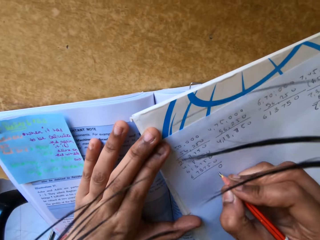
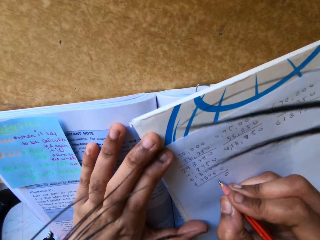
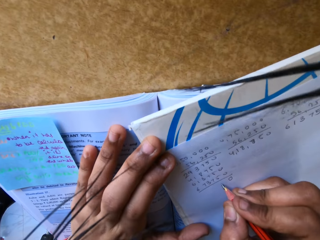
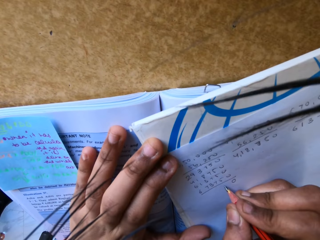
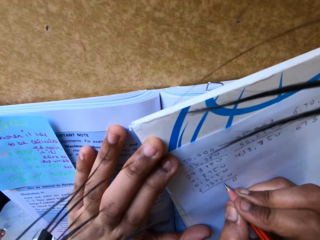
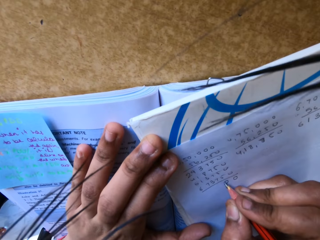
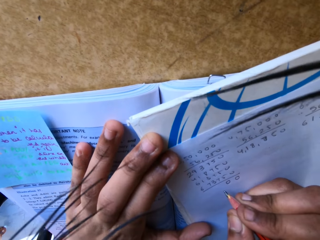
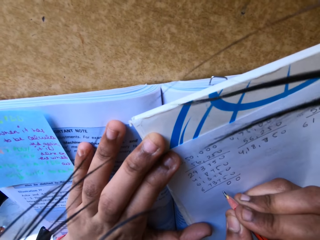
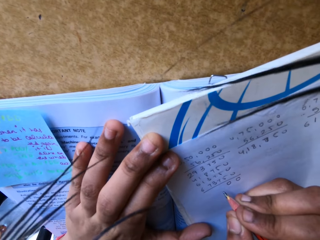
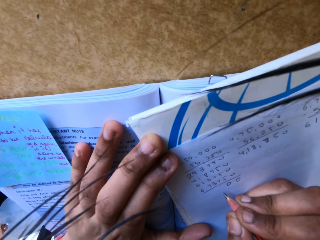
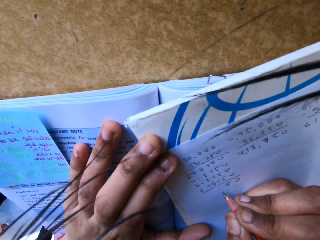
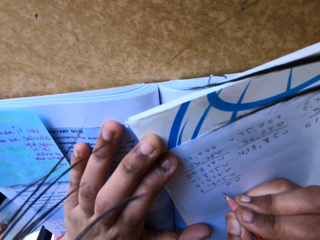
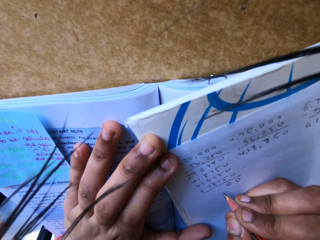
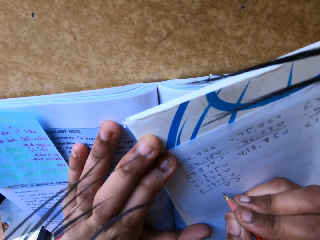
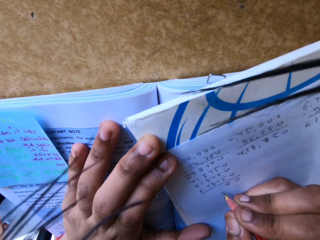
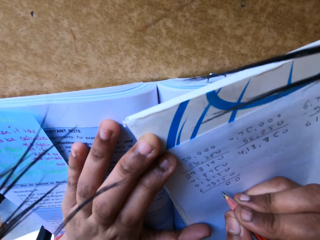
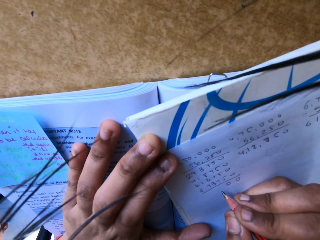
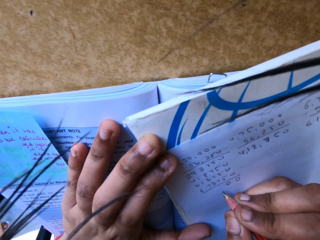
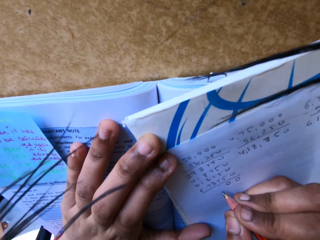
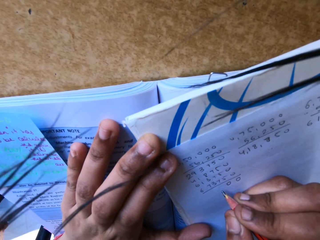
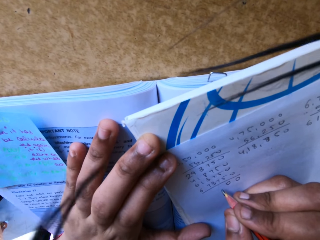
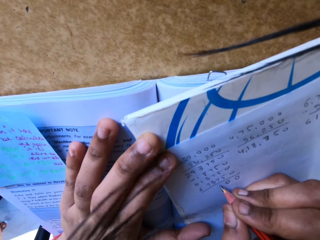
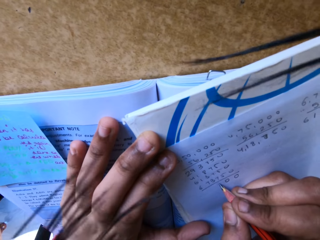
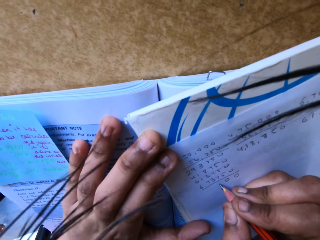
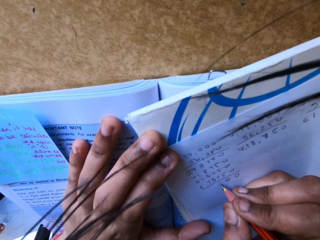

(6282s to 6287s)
The camera wearer holds the paper with the left hand. They study. They write with the pencil.

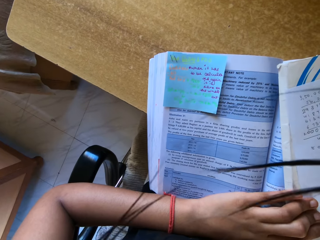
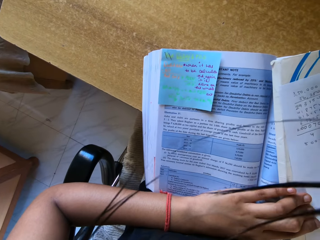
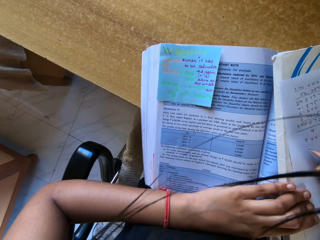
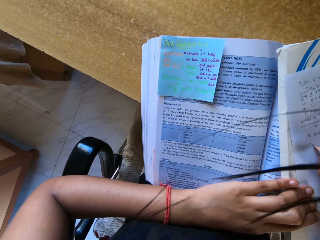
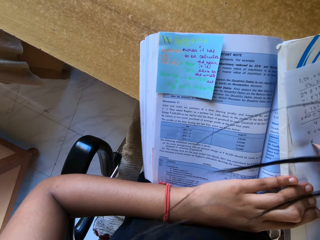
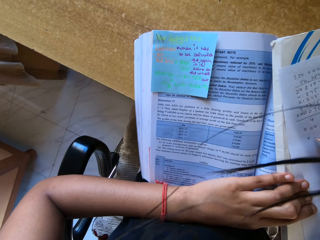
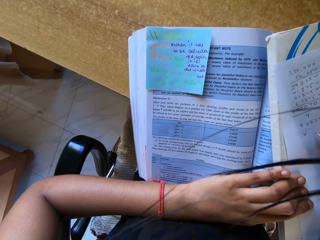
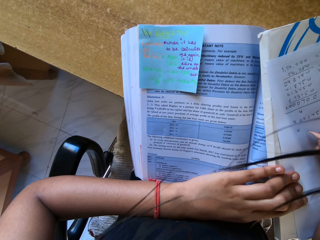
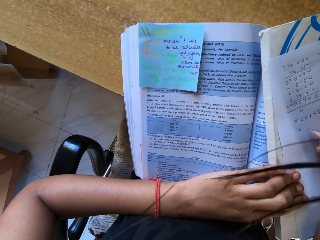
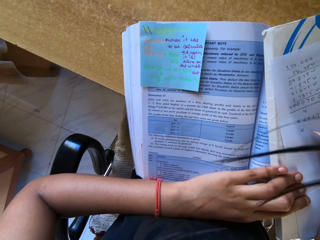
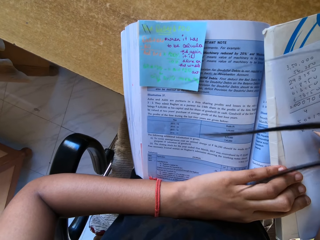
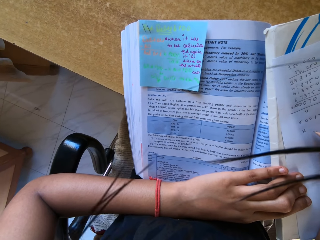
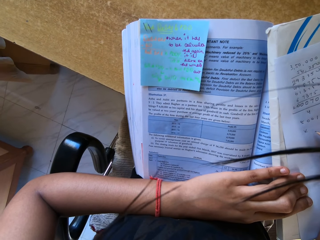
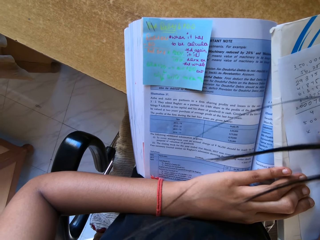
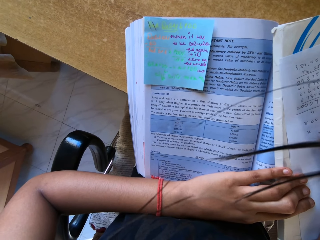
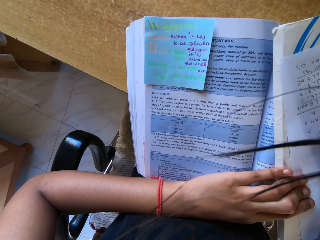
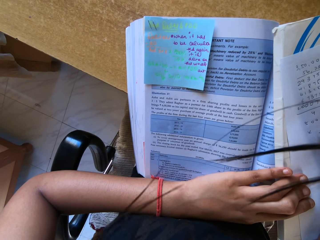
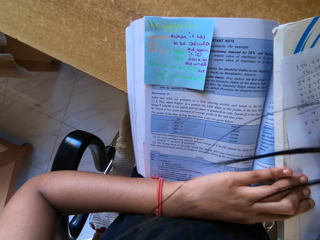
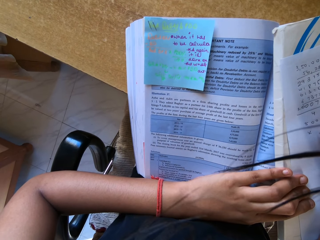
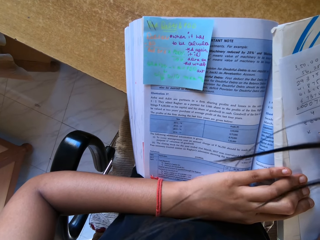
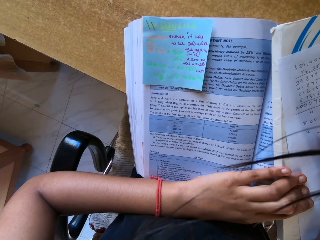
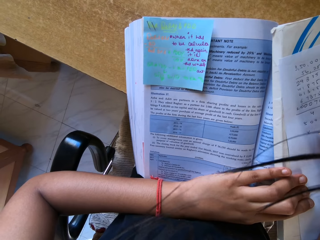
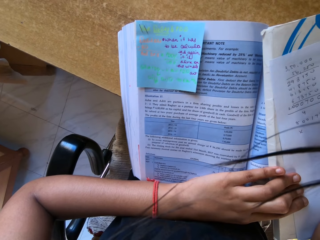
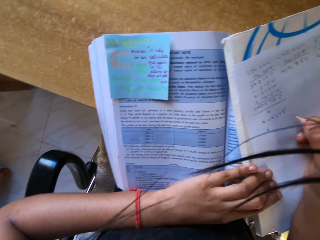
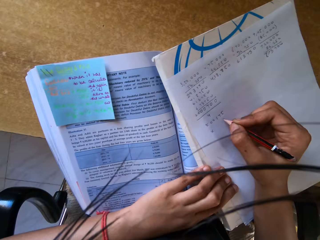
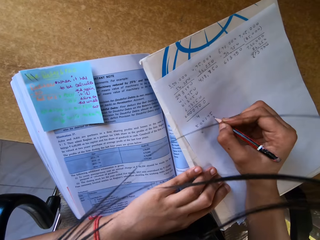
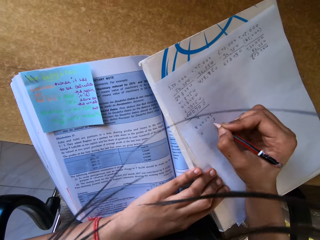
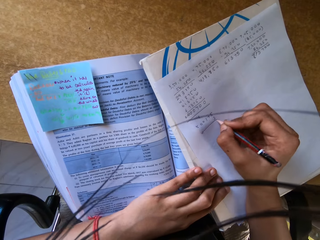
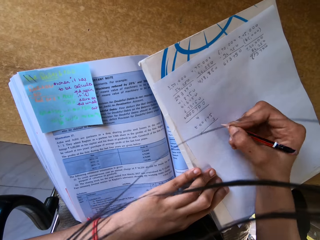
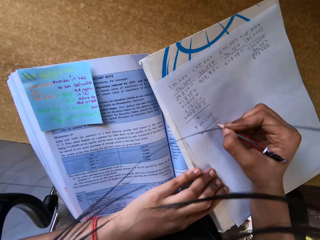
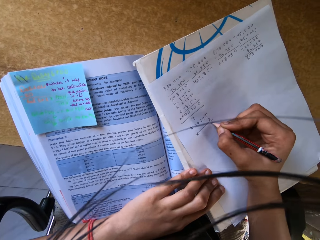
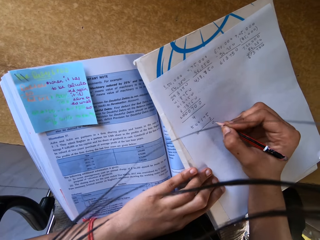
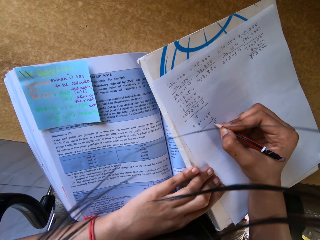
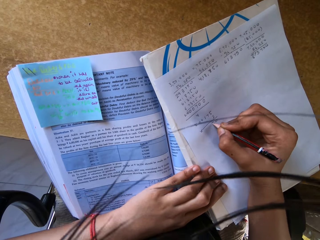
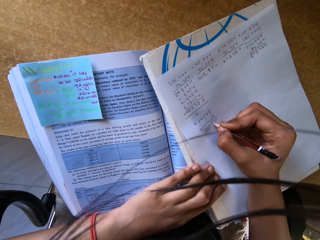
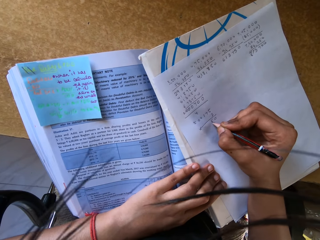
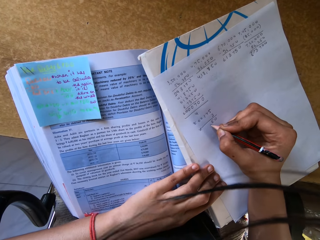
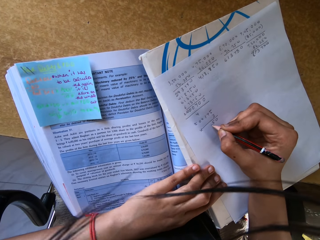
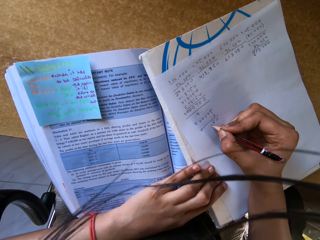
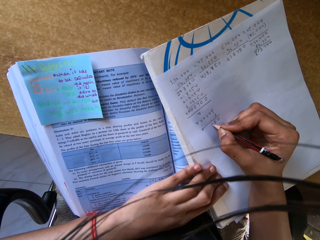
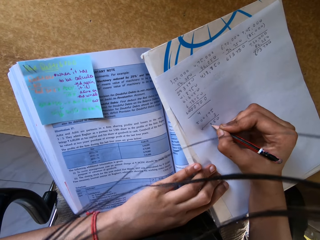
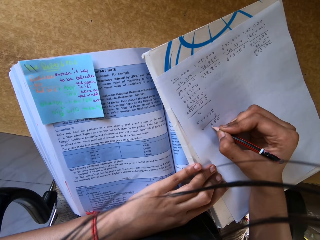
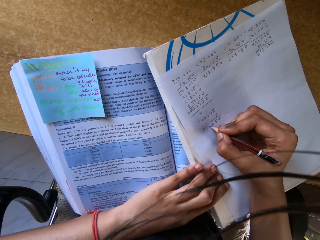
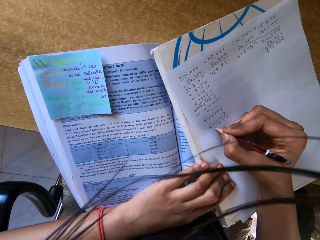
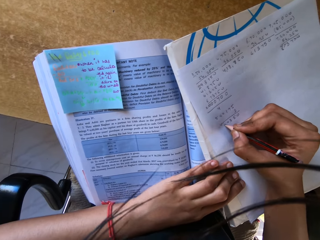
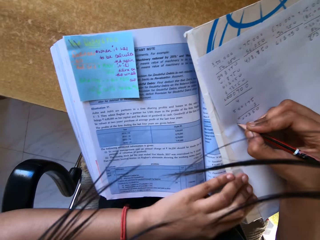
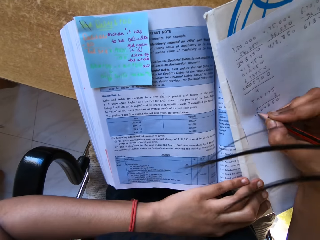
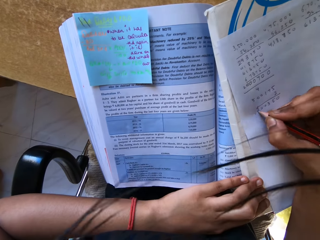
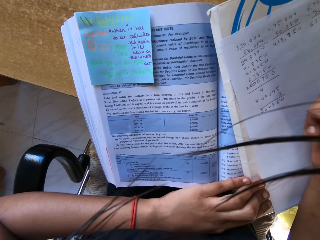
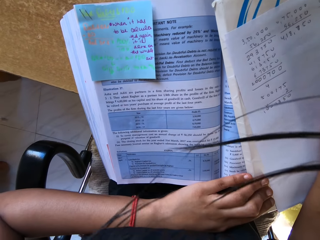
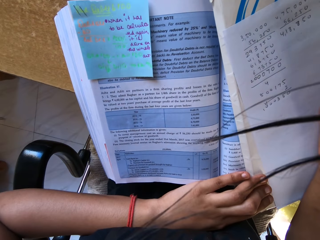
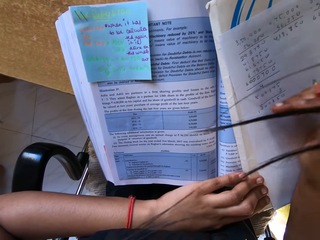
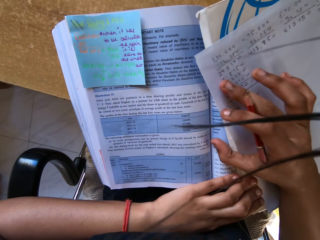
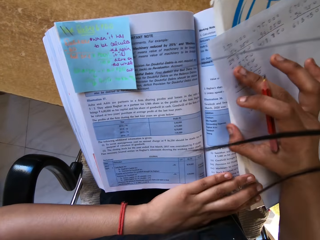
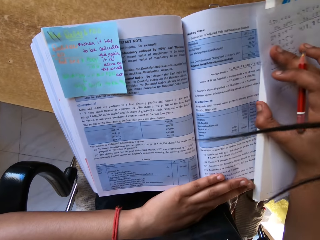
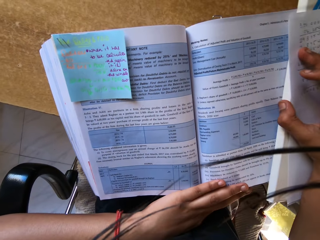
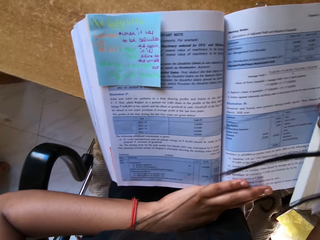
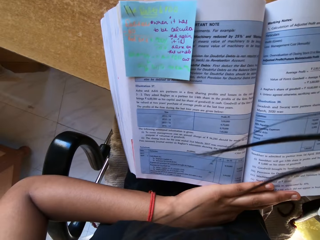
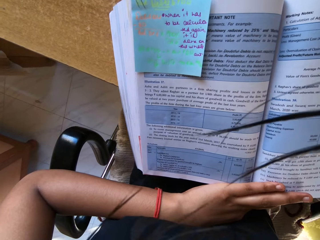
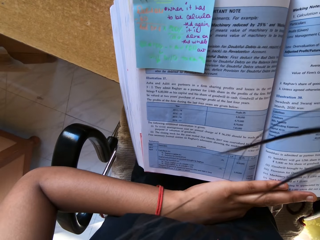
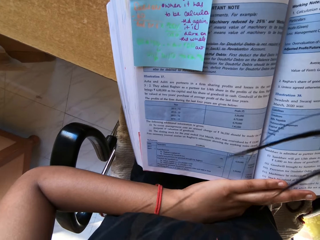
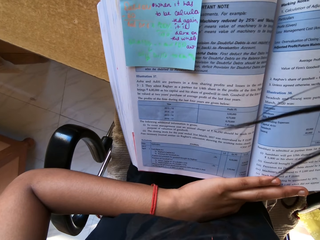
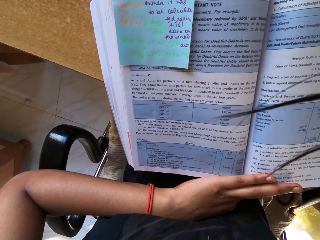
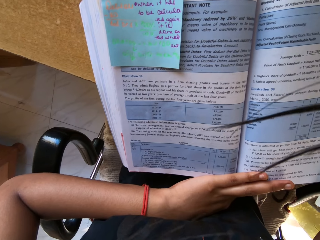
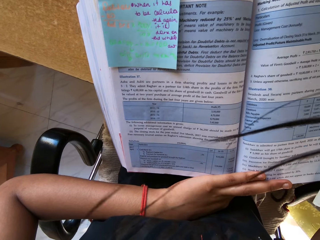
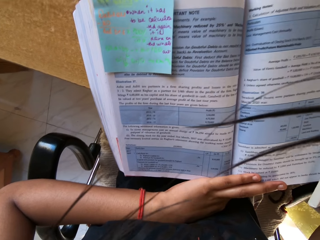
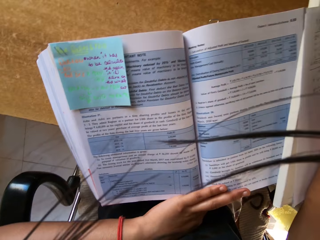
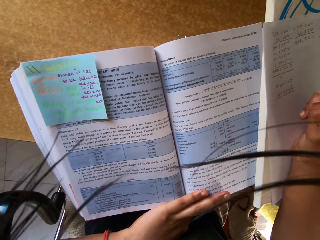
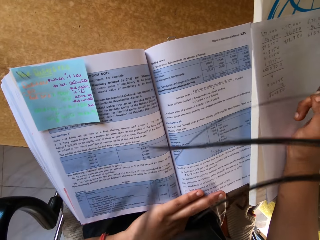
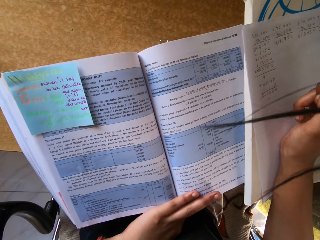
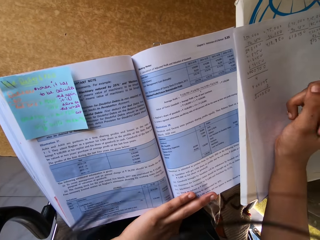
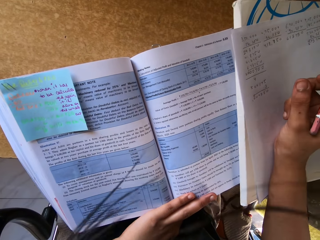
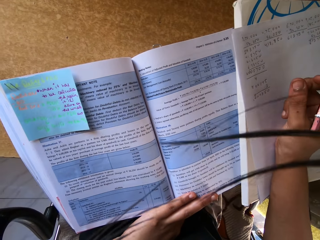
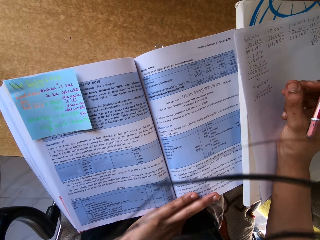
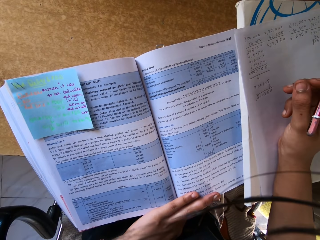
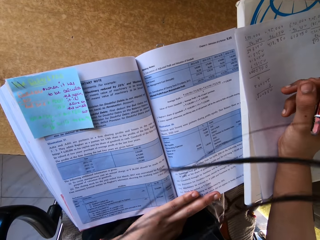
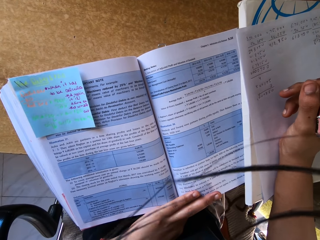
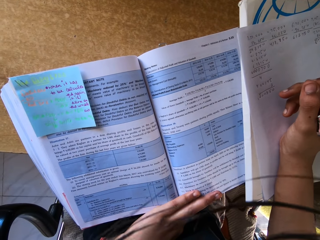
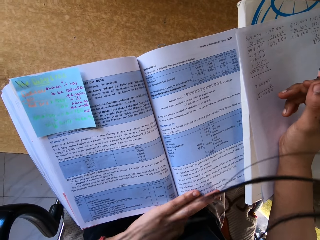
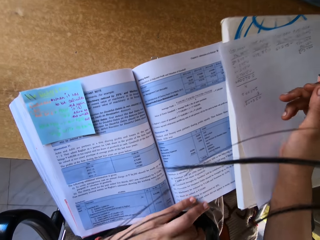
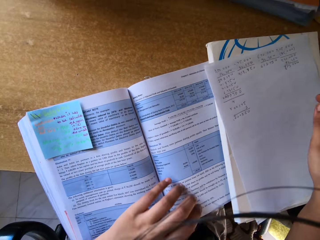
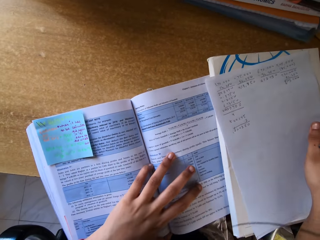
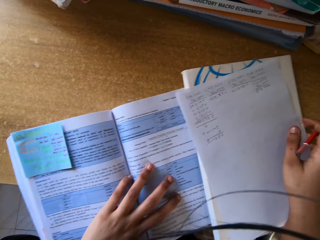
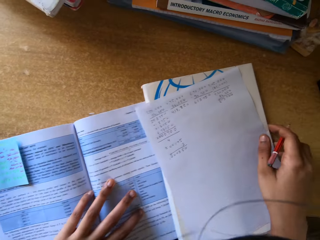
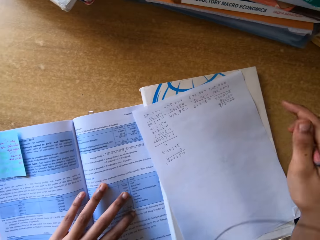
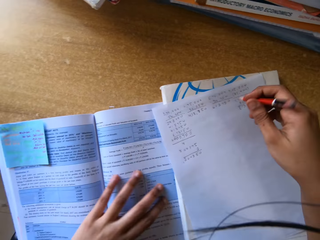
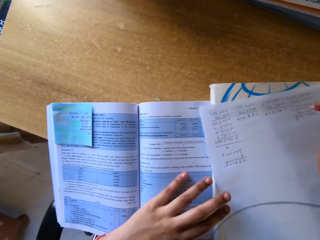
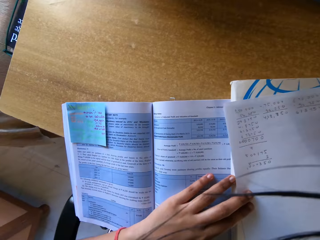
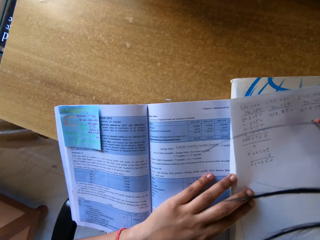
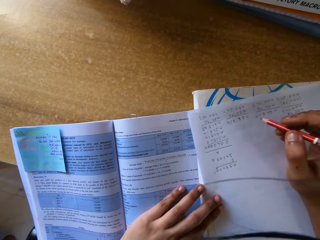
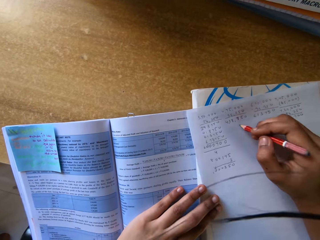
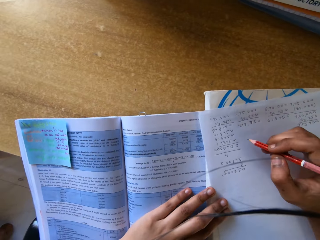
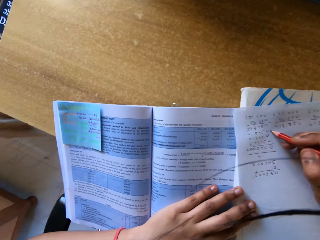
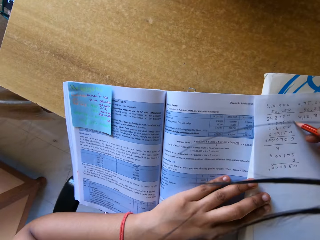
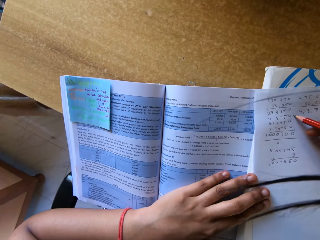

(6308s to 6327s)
The camera wearer stares at the textbook. They write with a pencil. They move the book with the right hand. They stare at the textbook. They study. They move the books with both hands.
